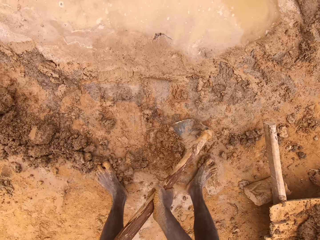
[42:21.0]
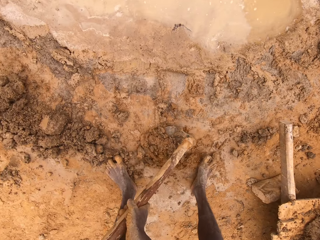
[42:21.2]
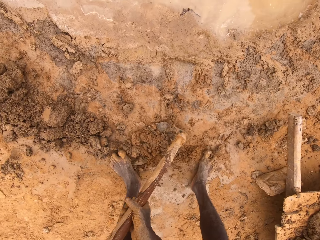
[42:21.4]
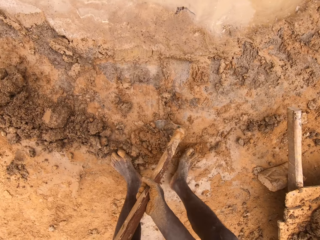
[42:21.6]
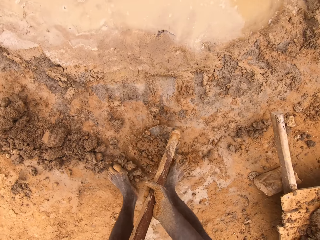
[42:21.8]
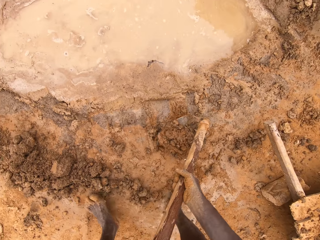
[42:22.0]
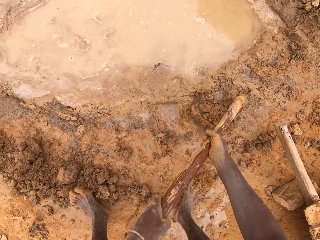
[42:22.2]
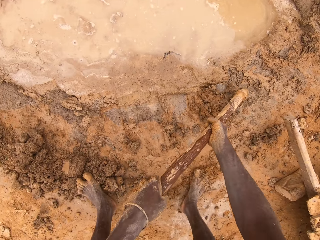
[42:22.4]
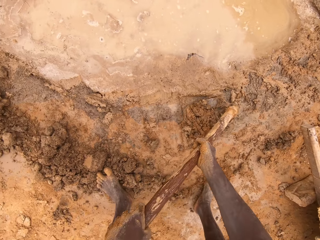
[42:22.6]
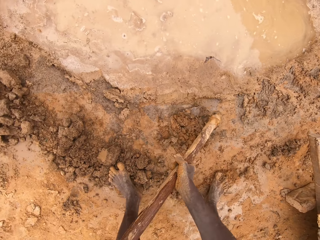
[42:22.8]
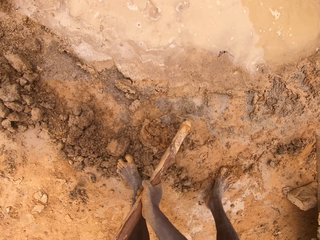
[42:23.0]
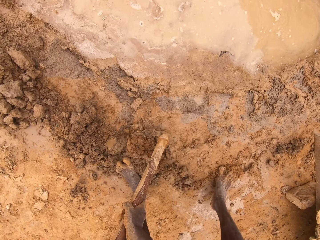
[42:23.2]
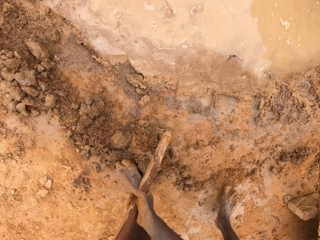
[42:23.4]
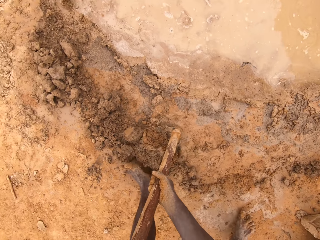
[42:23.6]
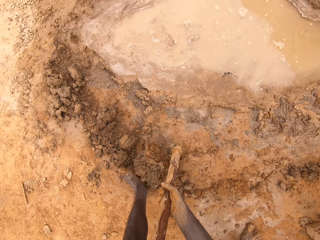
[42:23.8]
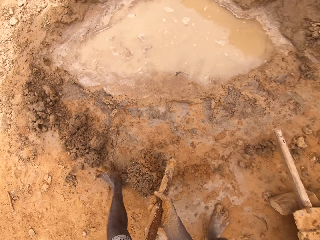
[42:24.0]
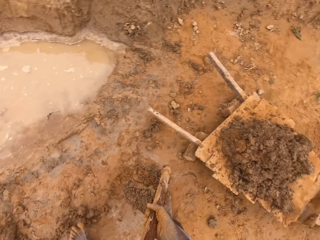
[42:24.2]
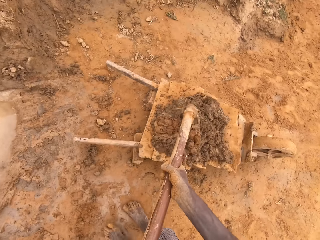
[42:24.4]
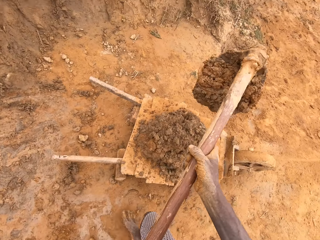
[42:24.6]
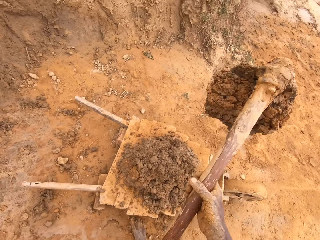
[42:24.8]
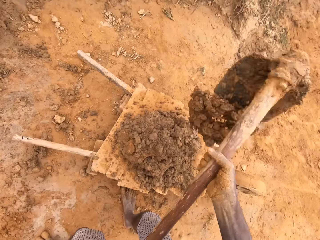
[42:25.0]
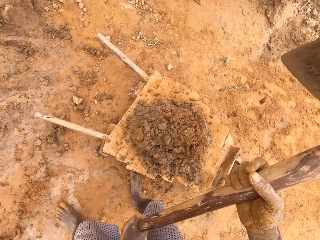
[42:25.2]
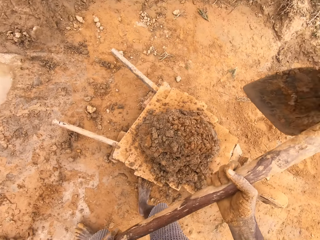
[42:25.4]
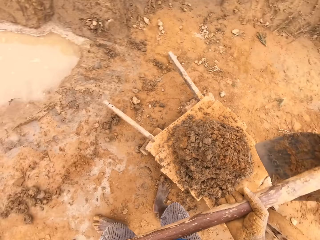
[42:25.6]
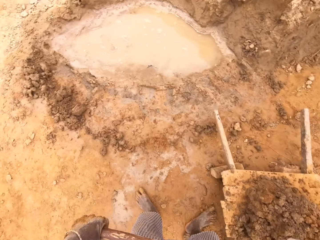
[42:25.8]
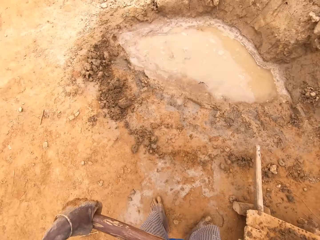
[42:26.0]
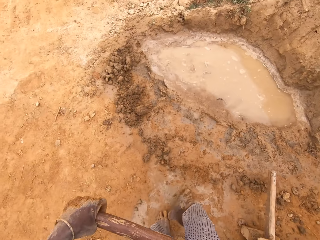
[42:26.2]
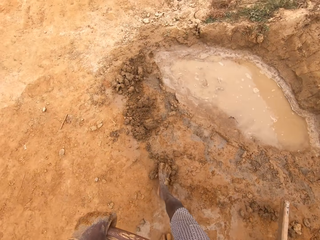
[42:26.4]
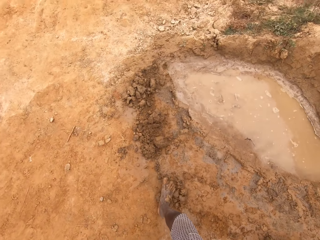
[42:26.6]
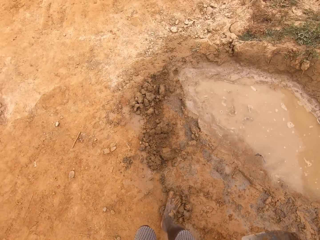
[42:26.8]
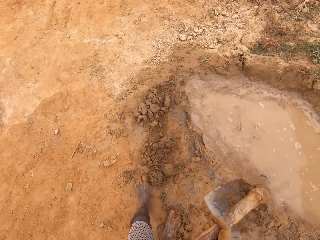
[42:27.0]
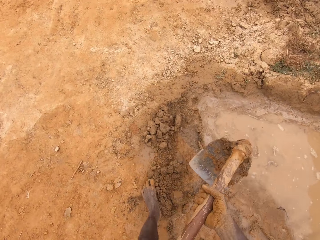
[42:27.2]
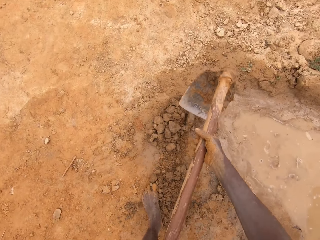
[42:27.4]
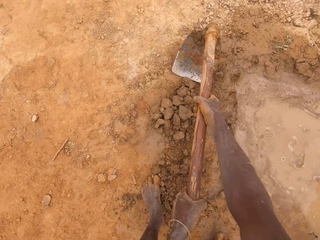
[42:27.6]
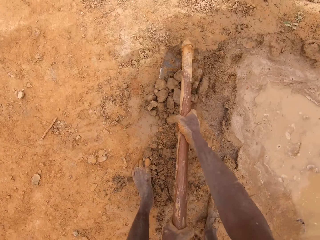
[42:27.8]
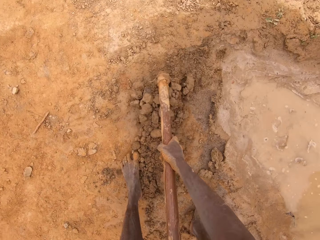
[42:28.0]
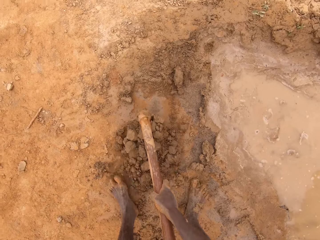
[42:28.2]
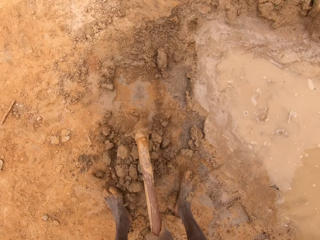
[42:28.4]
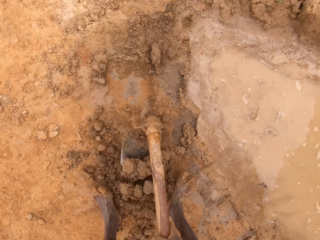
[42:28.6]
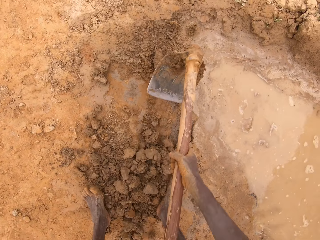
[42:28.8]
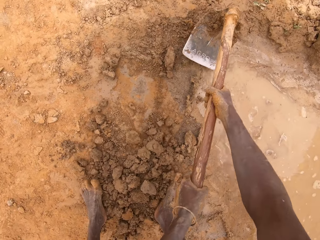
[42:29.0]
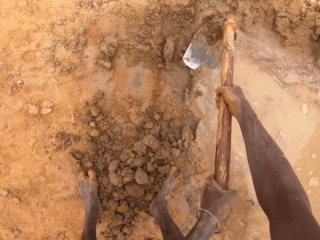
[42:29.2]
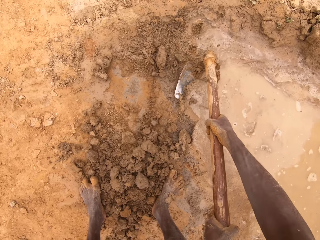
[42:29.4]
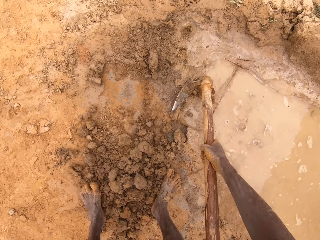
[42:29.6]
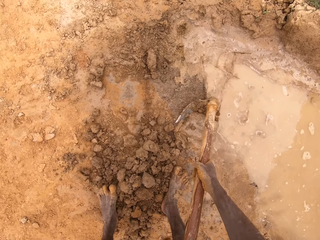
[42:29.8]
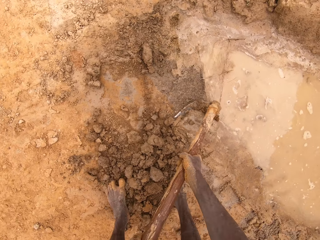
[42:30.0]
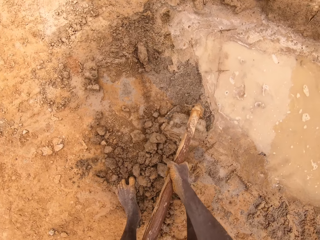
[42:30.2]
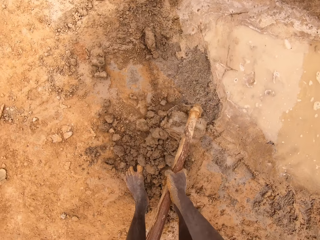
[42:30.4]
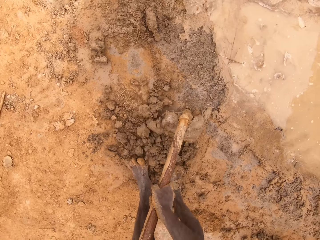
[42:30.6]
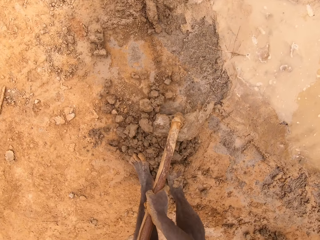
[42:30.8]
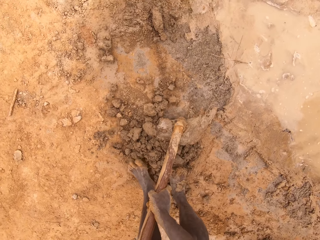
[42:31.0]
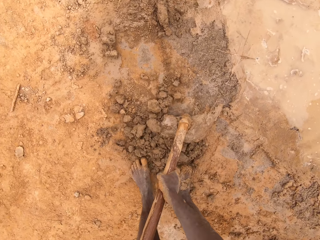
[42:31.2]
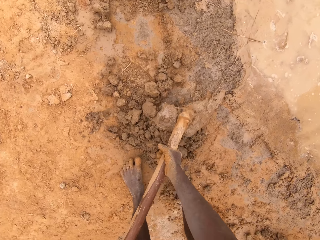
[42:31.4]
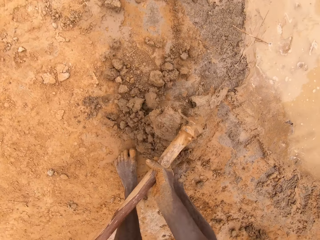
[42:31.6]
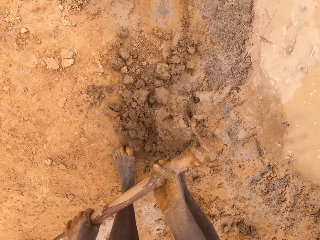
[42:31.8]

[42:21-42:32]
The camera wearer scoops clay with the hoe. They scoop mud from the ground with the hoe. They put the mud on the wheelbarrow. They walk around the mud. They collect the mud from the ground with the hoe.

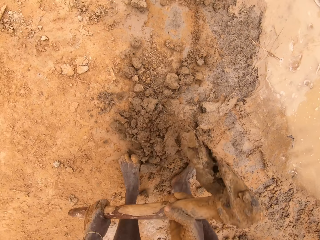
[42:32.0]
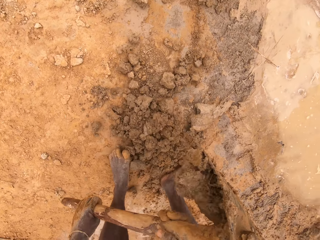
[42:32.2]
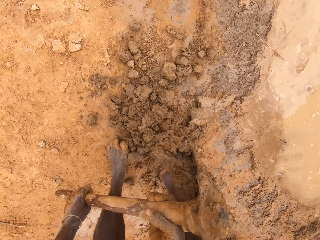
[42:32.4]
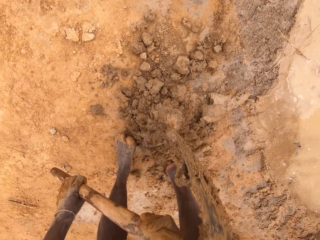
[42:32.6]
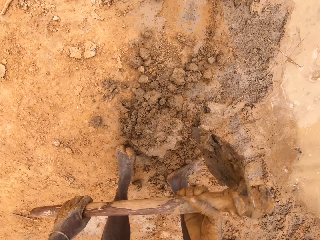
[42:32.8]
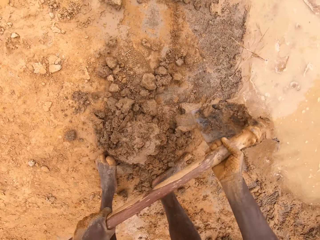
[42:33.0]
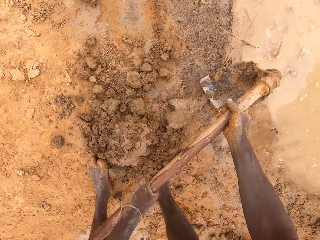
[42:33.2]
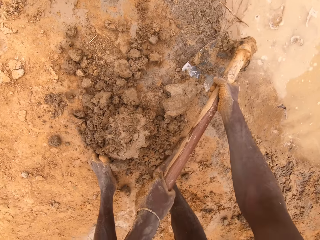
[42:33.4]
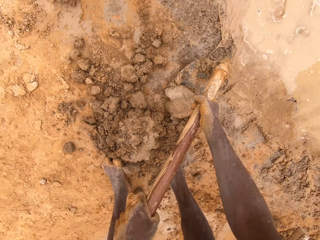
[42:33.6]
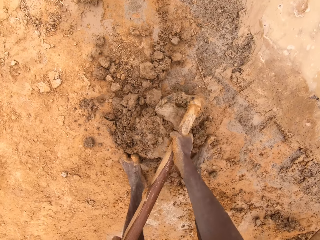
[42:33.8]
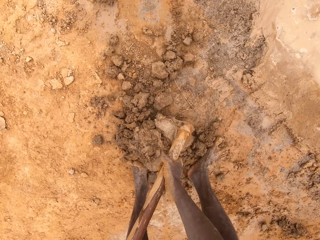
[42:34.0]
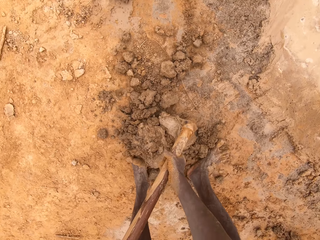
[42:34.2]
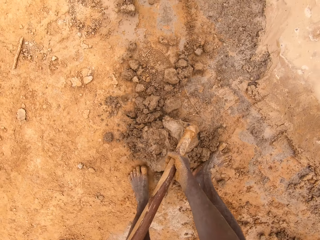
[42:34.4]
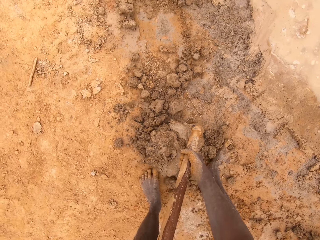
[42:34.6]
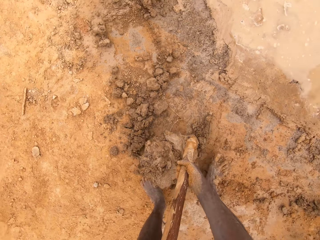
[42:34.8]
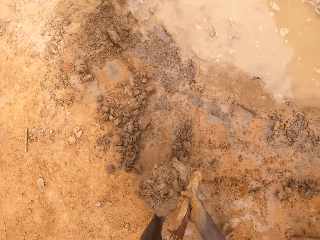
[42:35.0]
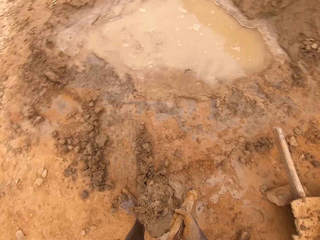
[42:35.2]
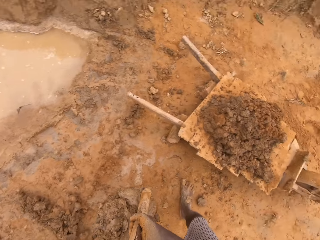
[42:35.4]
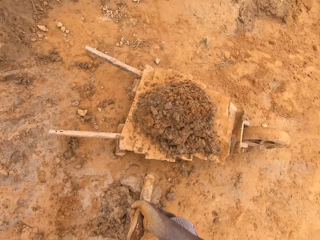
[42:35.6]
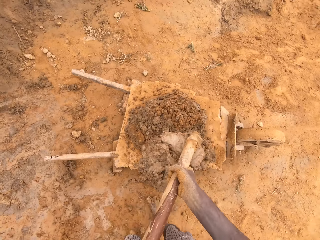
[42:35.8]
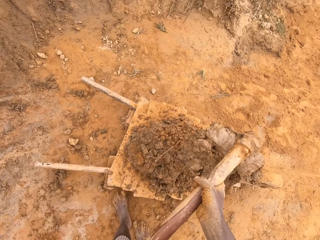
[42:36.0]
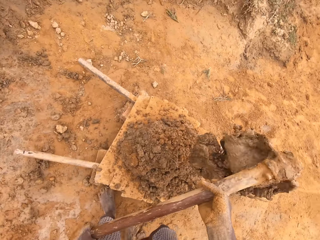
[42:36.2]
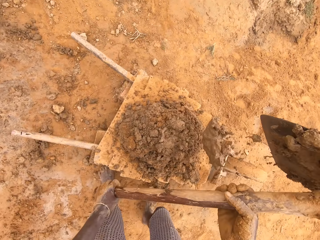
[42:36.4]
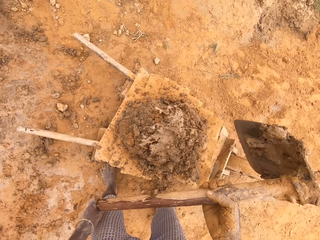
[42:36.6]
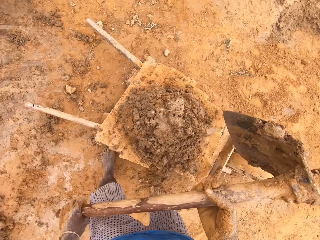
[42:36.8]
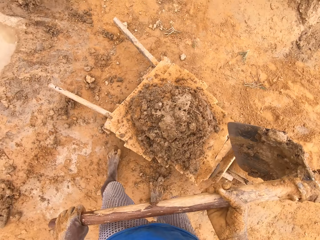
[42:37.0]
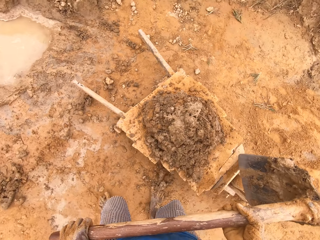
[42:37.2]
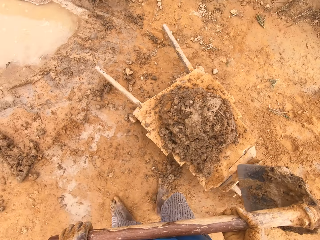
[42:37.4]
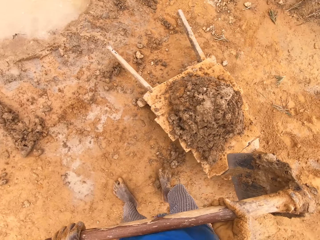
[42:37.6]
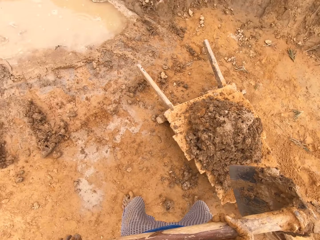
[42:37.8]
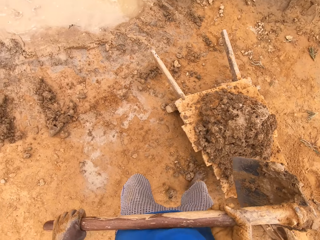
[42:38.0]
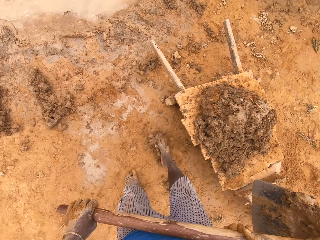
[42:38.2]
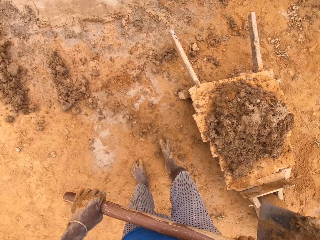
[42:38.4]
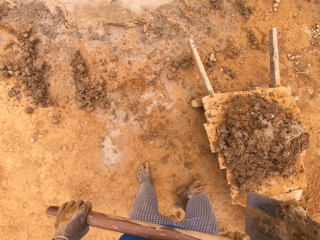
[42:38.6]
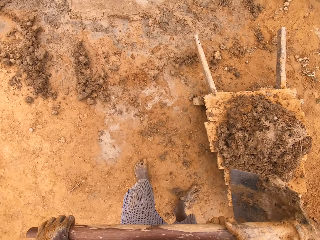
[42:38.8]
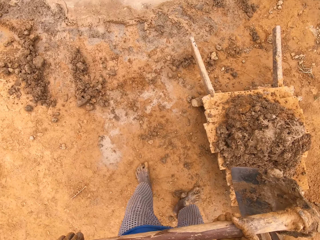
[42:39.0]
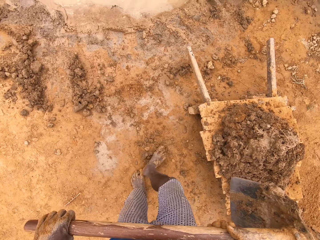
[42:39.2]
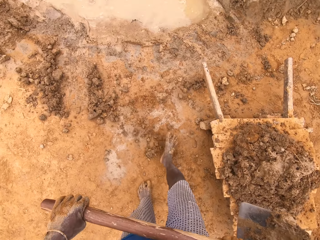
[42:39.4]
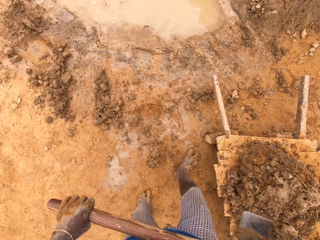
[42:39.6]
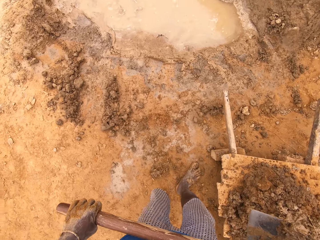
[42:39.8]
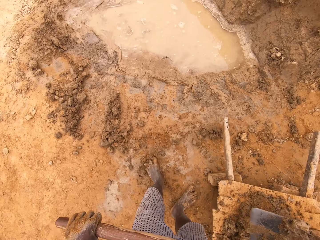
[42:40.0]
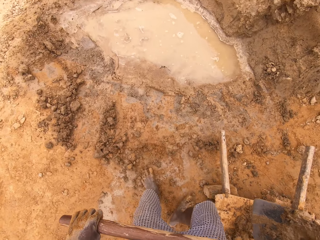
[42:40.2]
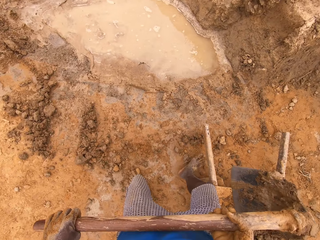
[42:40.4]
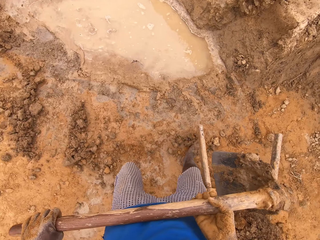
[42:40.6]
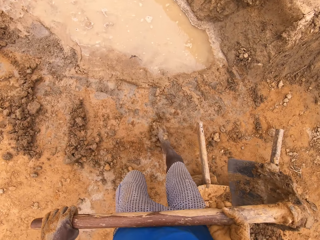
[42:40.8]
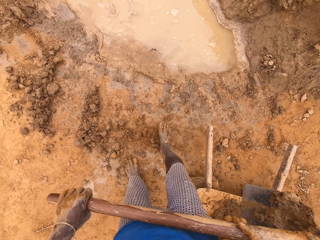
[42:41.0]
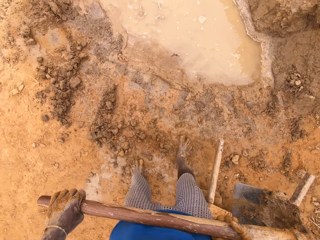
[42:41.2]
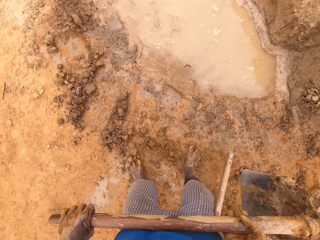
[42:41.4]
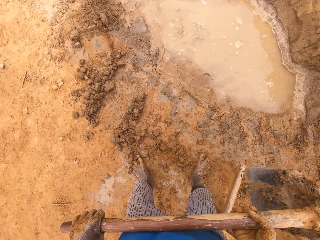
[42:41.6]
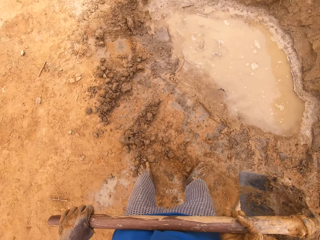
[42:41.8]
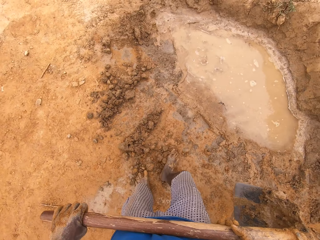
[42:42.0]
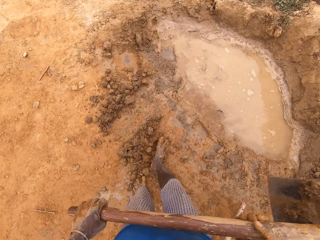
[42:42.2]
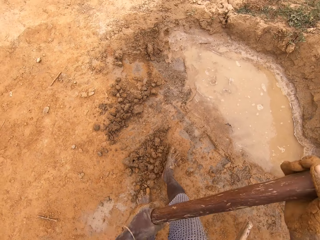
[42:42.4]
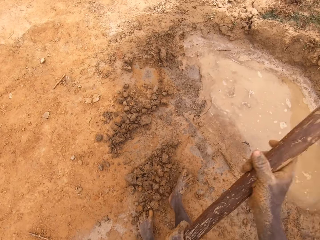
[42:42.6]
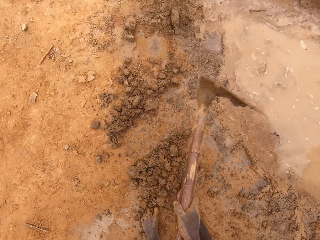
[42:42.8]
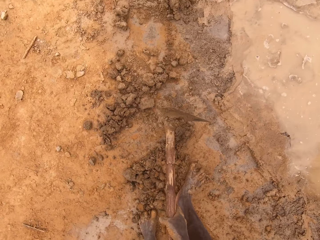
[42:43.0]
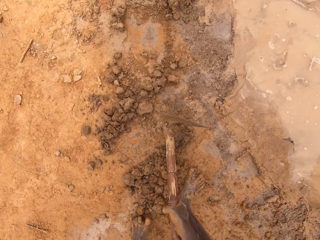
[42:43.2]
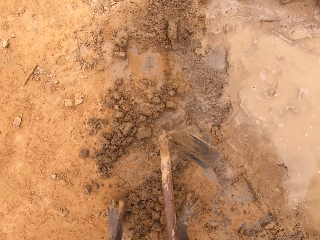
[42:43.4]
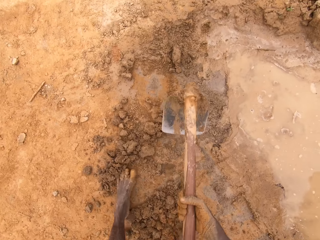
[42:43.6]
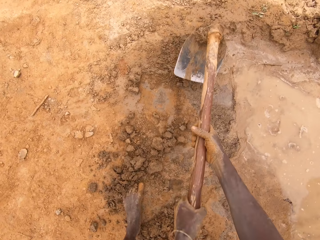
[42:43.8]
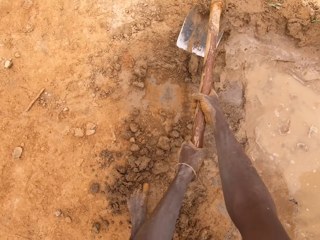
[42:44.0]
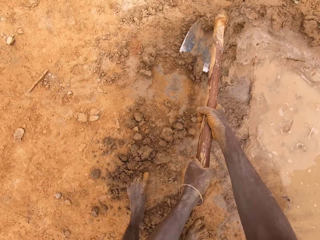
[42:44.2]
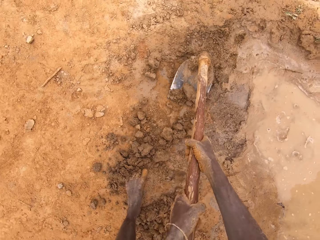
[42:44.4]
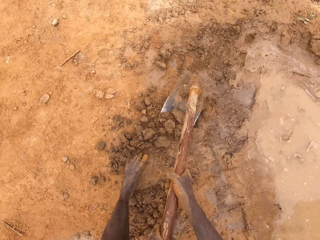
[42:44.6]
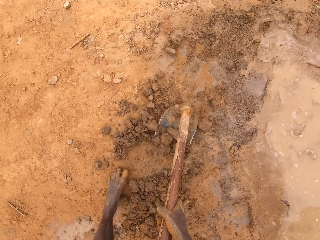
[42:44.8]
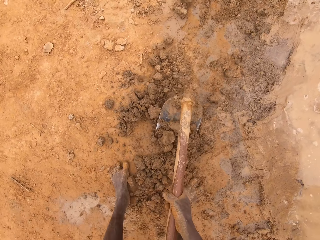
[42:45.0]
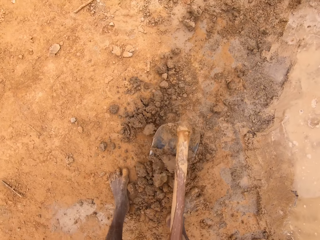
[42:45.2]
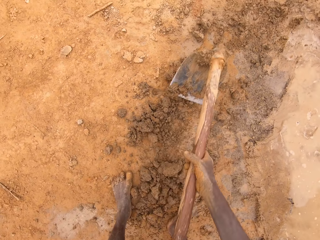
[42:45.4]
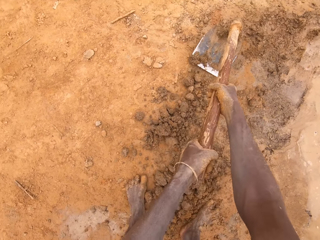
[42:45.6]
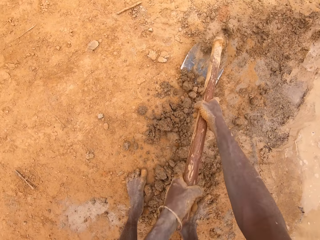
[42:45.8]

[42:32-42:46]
The camera wearer scoops mud or clay from the ground with the hoe. They put the mud on the wheelbarrow. They step on the ground. They collect the mud from the ground. They move the clay with the legs. They hit the ground with the hoe. They collect the mud from the ground with the hoe.
